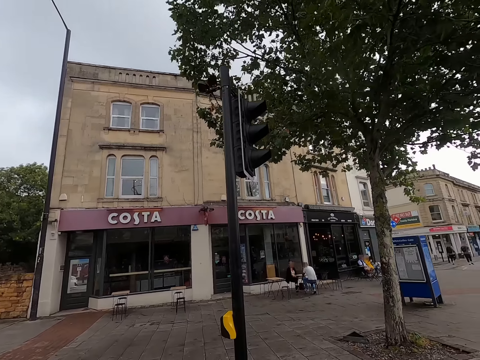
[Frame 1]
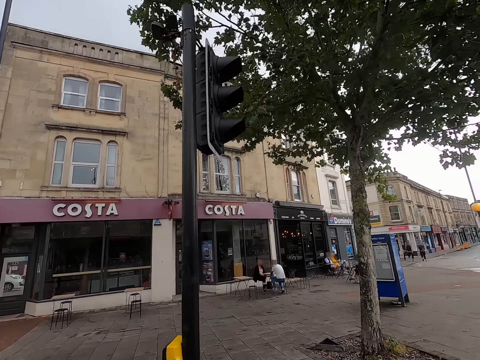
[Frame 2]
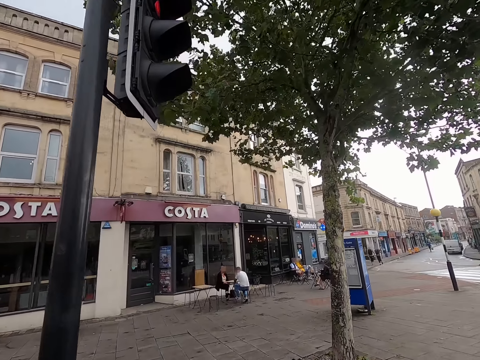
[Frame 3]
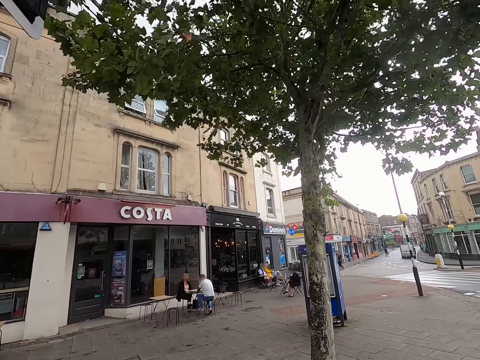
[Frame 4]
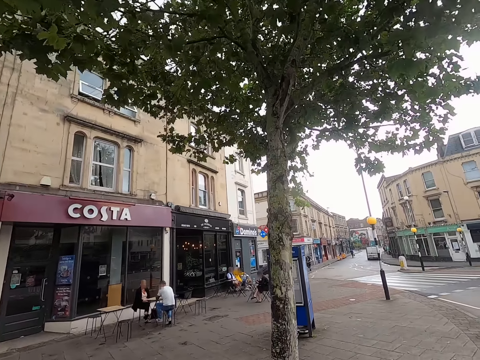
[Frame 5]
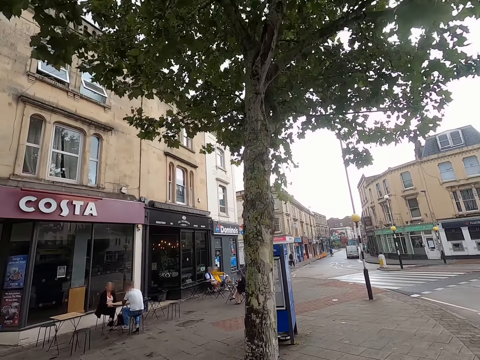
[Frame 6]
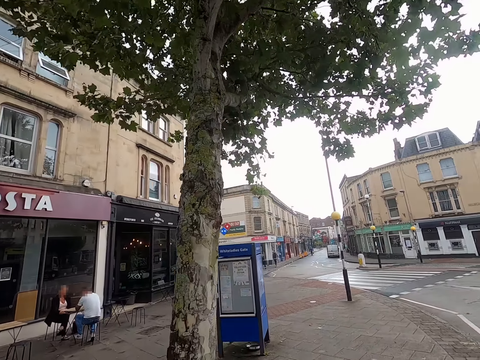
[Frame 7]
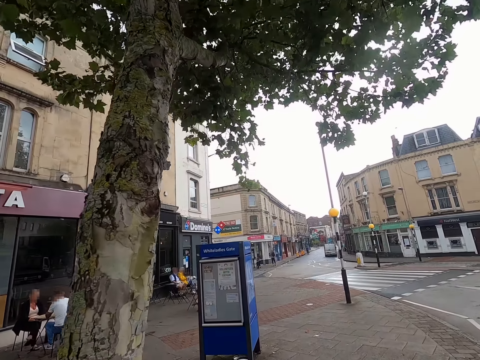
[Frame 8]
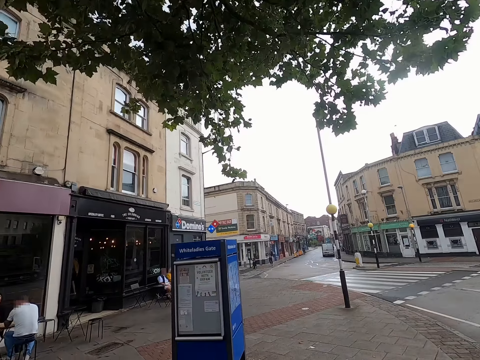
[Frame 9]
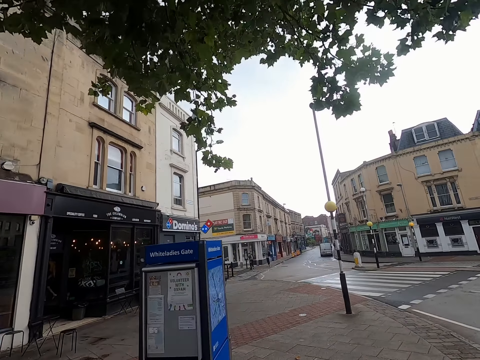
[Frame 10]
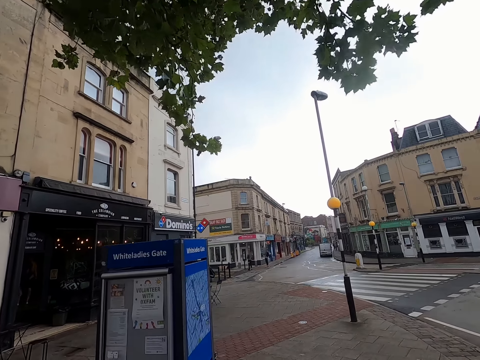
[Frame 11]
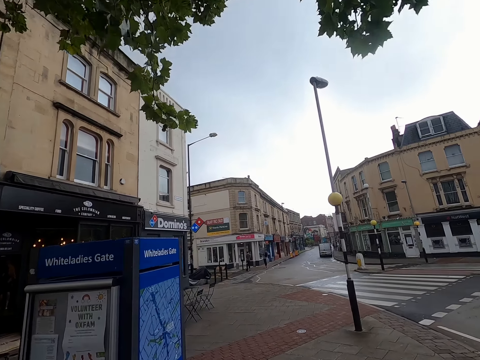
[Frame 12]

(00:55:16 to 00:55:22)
The camera wearer walks around.

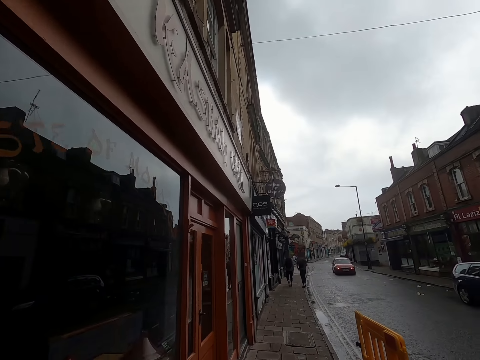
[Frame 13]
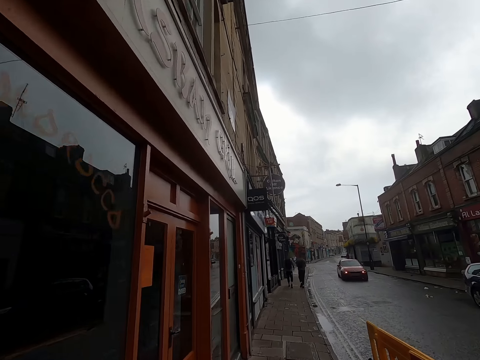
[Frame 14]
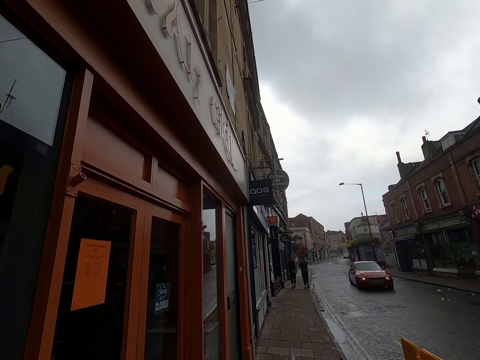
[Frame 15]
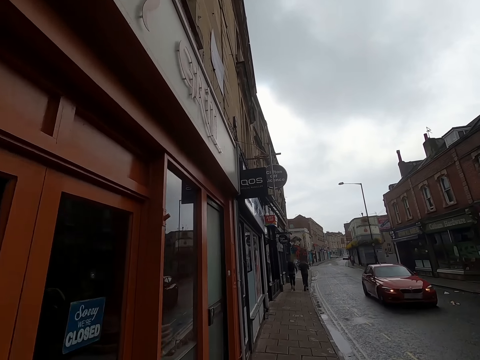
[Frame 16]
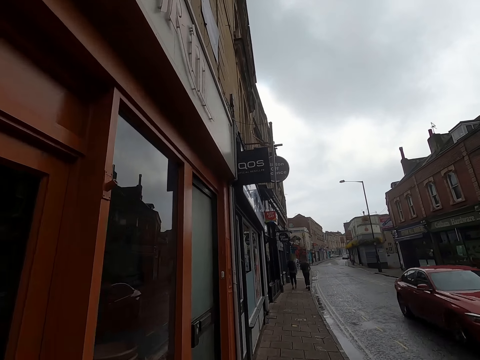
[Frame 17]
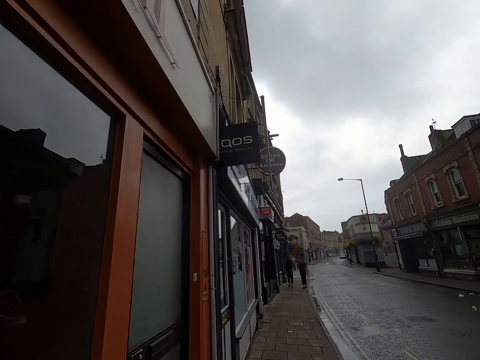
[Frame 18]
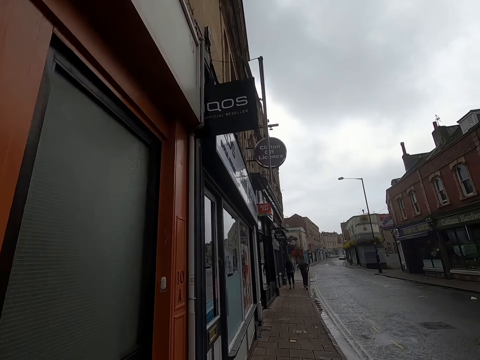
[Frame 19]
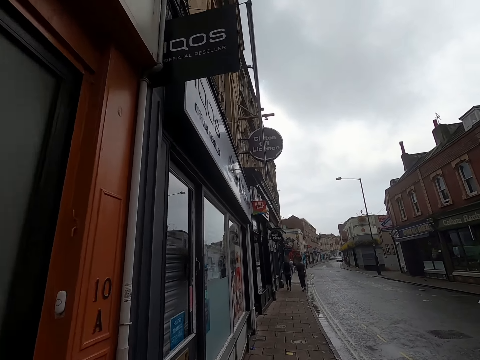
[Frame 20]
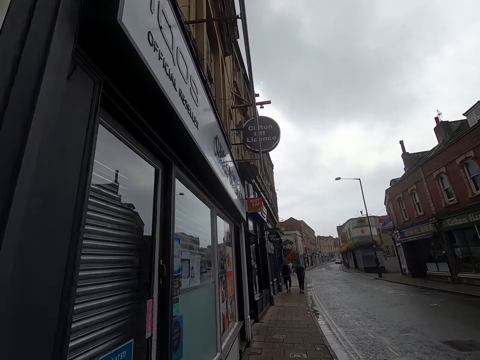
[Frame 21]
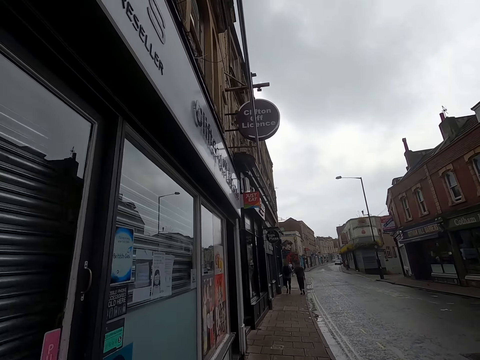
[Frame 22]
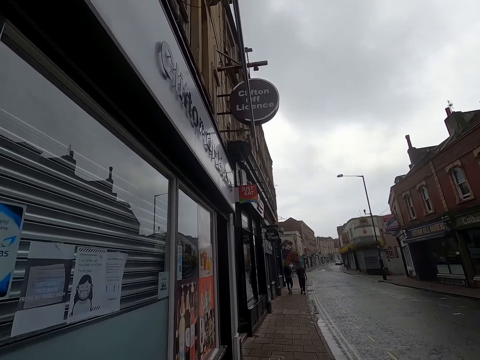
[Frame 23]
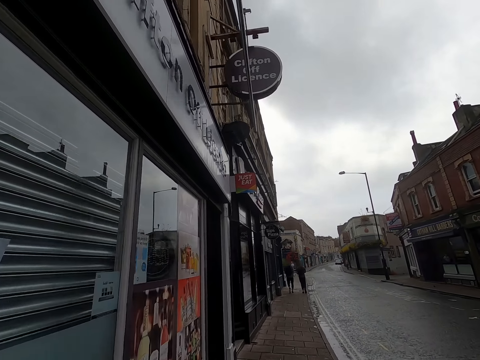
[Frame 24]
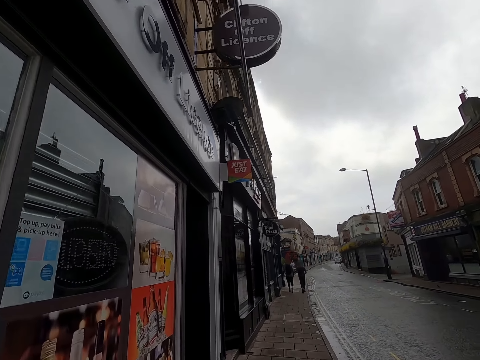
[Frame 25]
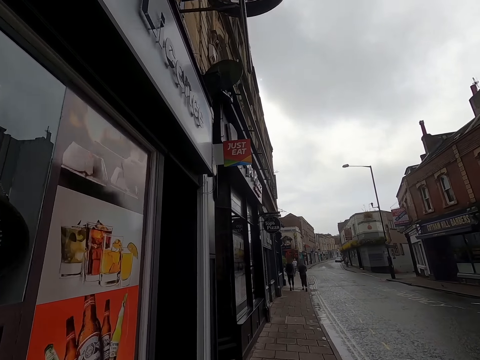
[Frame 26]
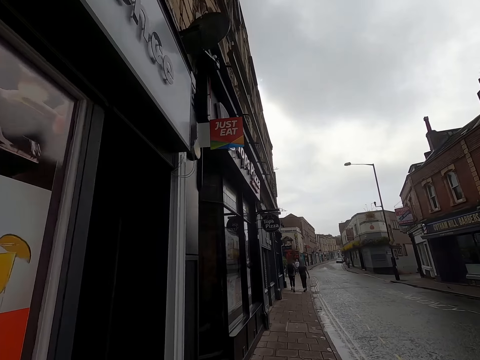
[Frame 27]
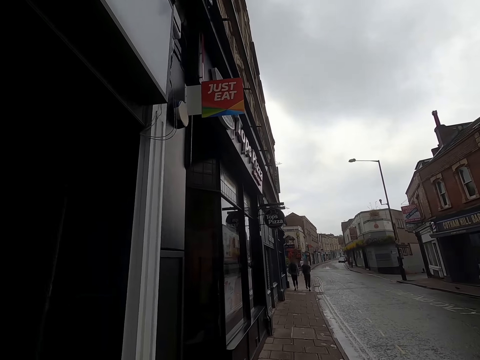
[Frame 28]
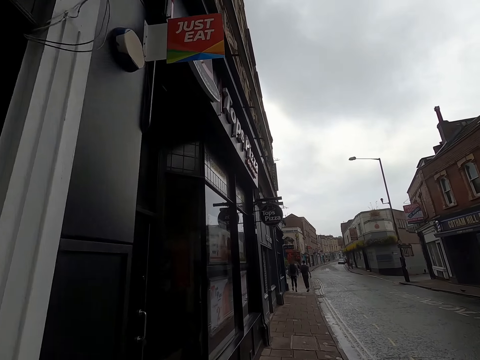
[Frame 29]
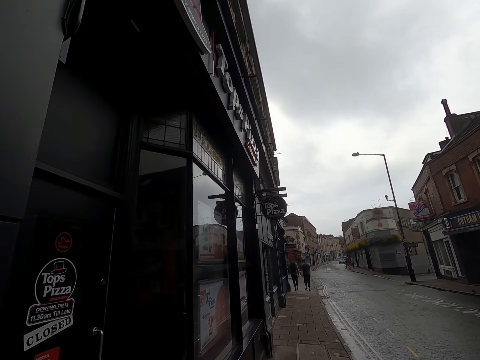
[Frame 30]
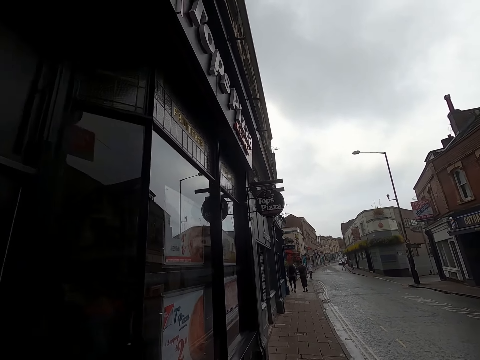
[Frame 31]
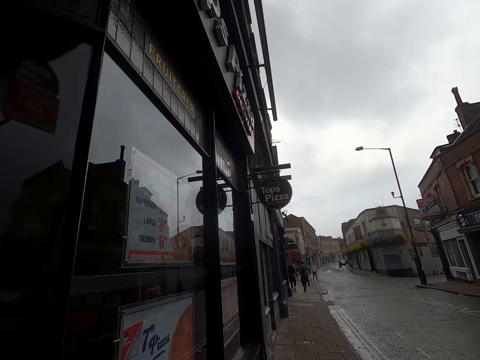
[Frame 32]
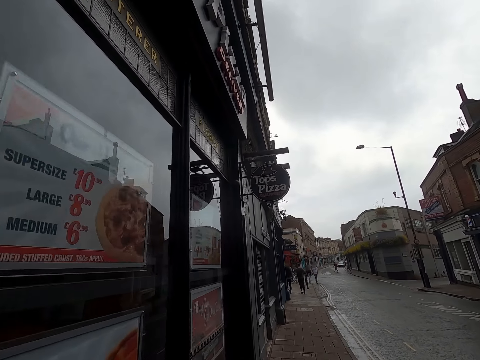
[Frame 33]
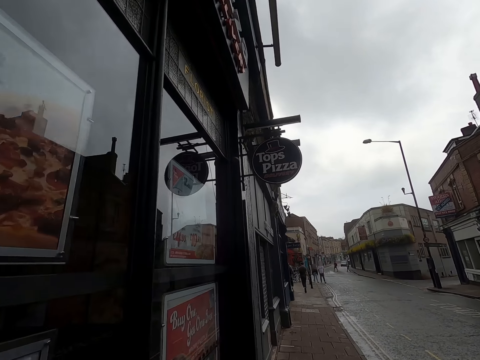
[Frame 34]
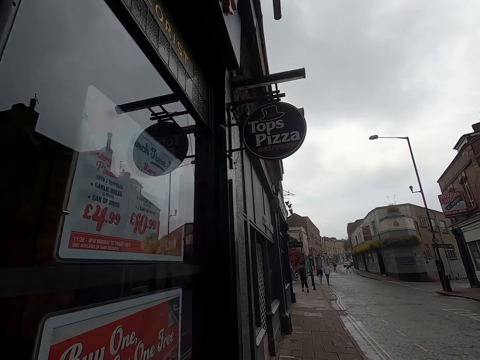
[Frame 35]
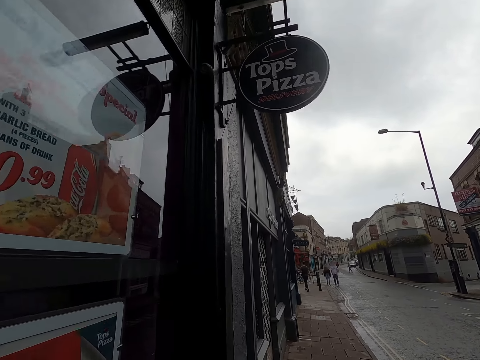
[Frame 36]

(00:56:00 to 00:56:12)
A red car drives past the camera wearer.

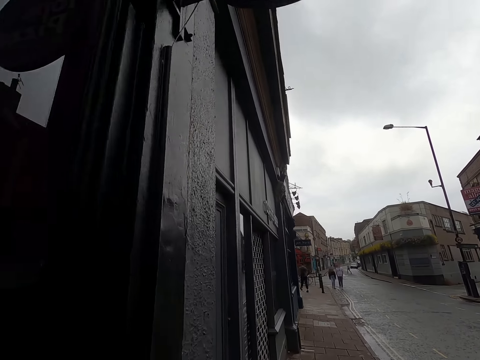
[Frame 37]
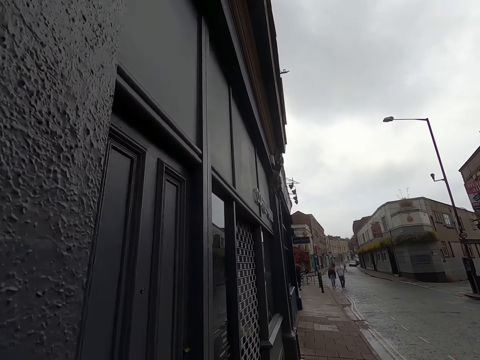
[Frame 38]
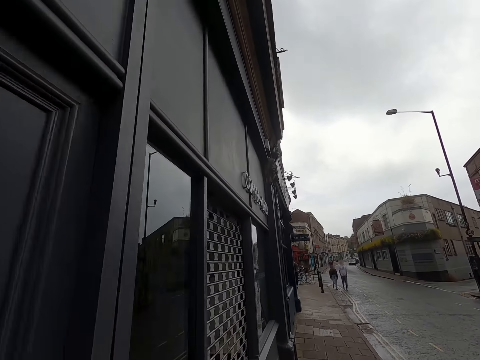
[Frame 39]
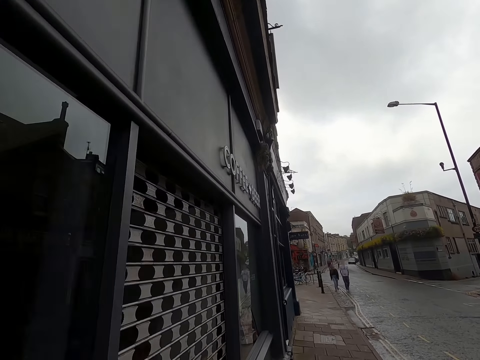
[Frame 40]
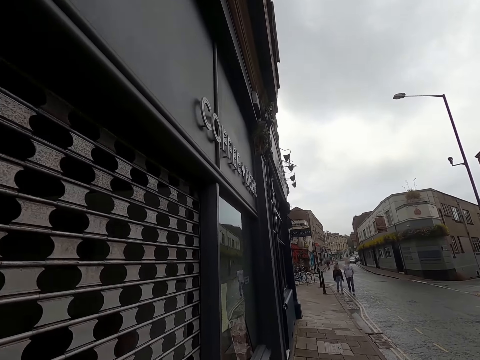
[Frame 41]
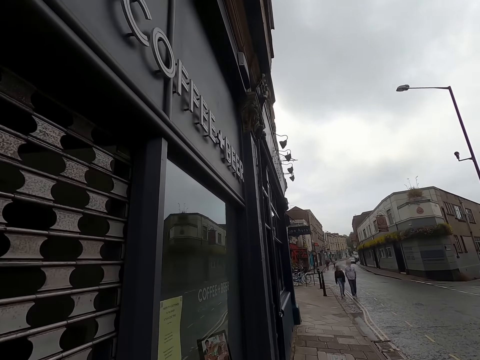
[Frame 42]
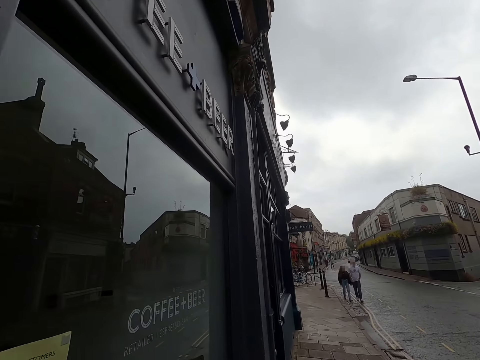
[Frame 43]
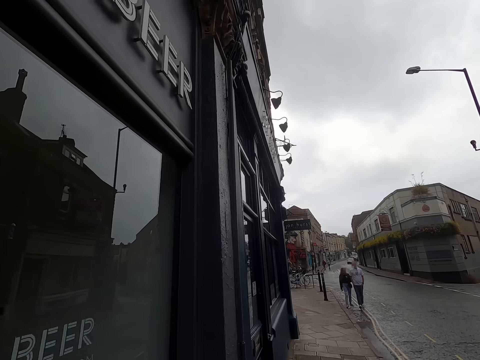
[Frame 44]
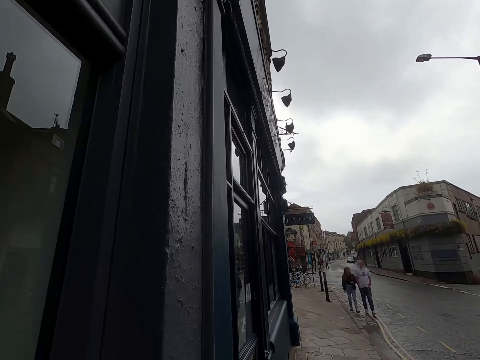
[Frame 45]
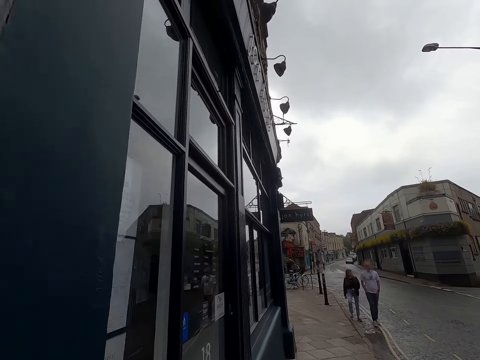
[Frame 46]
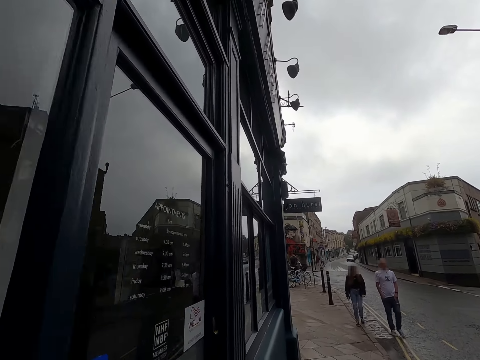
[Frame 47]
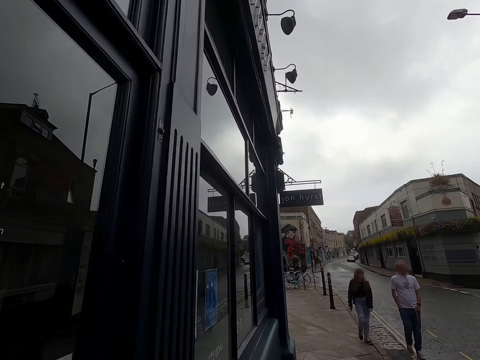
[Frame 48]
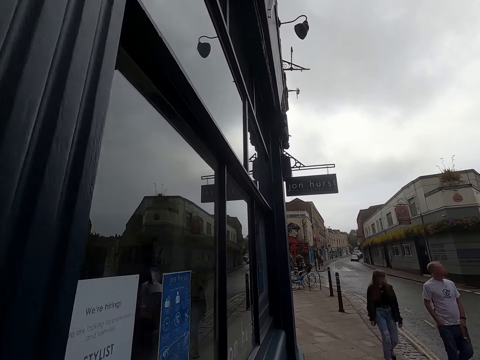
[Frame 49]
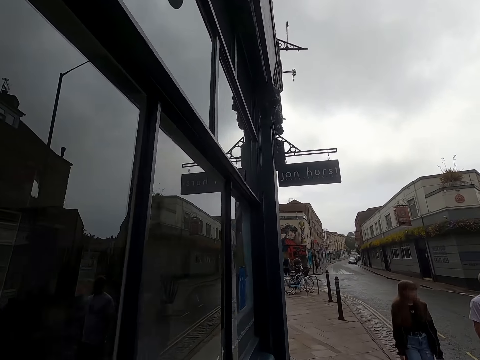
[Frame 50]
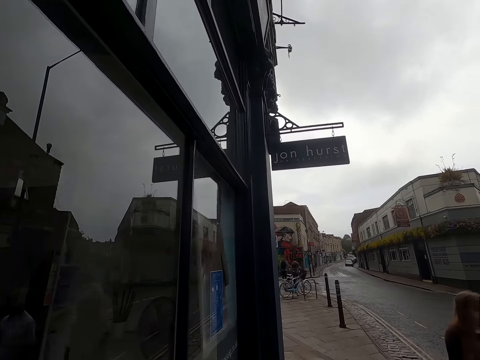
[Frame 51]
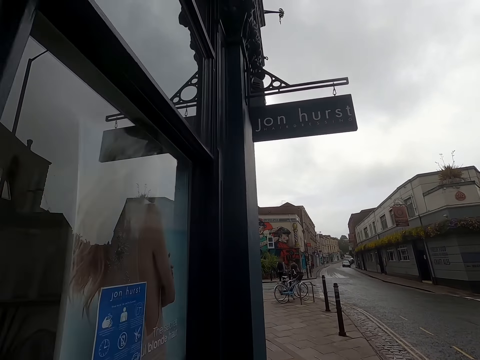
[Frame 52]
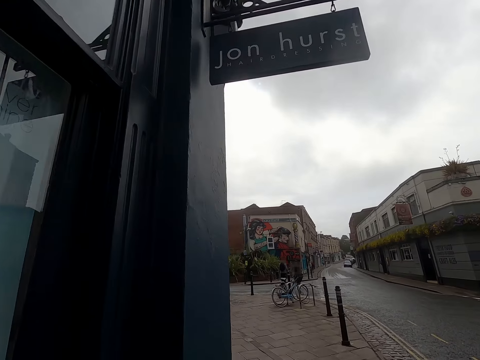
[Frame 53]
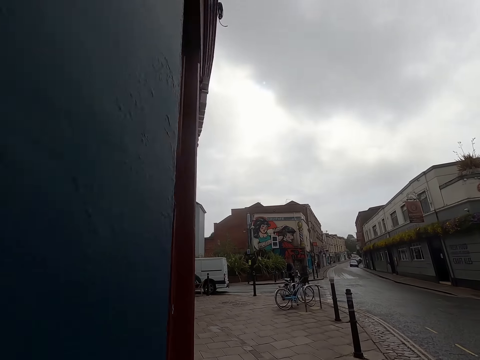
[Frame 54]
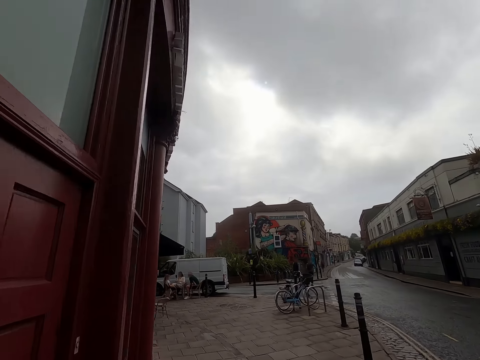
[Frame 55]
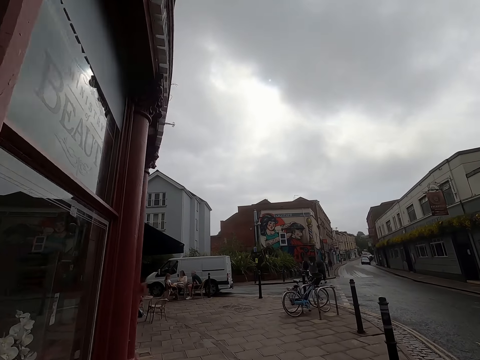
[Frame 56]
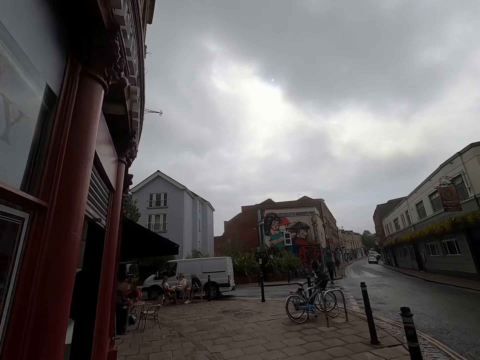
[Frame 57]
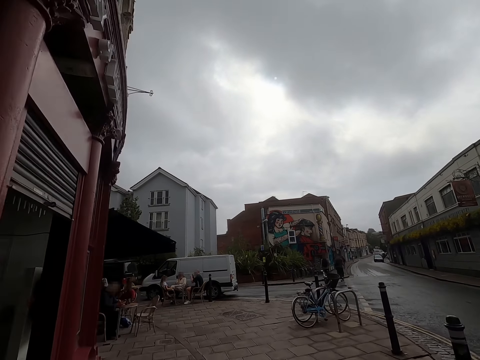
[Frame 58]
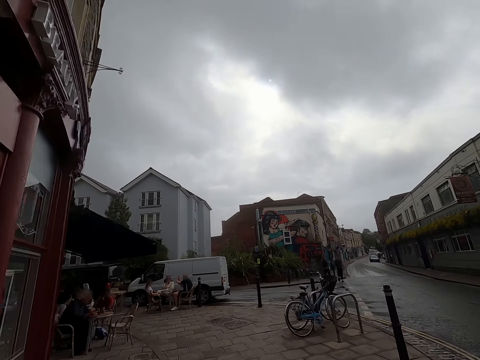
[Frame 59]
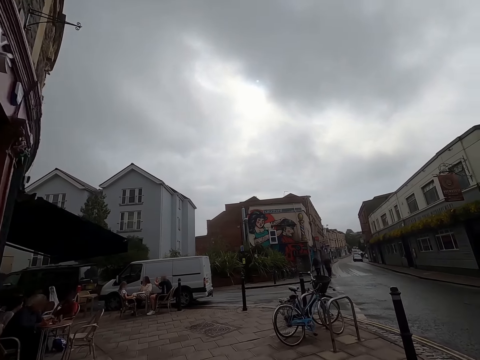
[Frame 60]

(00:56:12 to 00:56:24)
A man walks past the camera wearer. A woman walks past the camera wearer.
